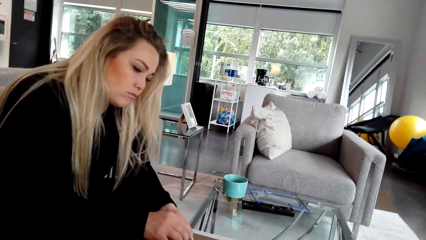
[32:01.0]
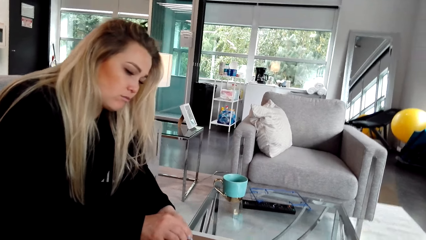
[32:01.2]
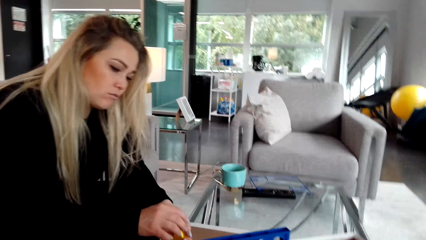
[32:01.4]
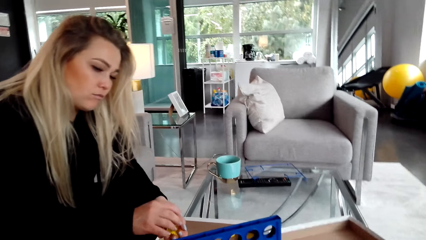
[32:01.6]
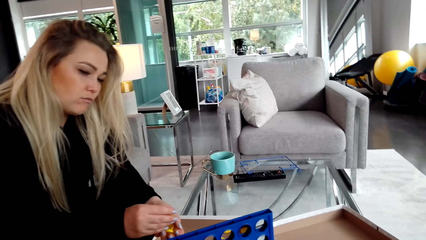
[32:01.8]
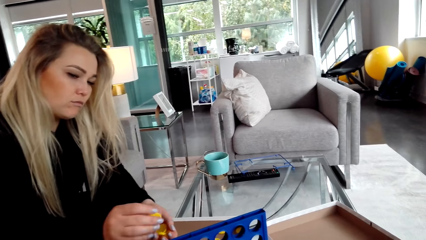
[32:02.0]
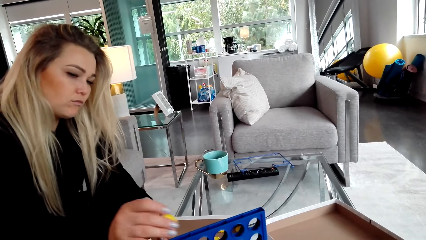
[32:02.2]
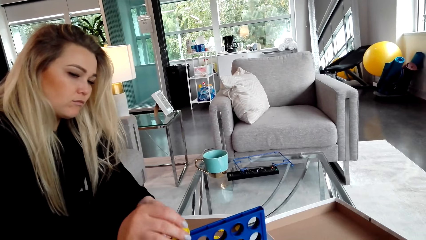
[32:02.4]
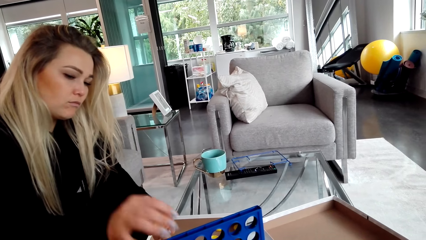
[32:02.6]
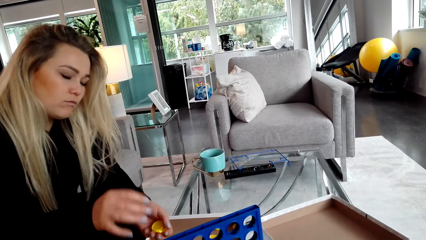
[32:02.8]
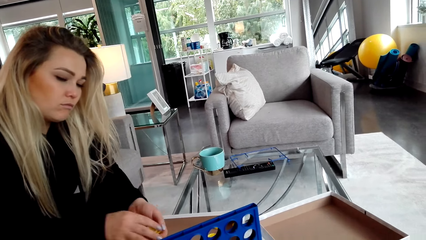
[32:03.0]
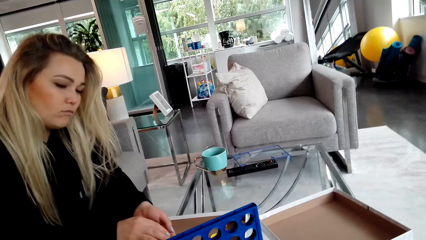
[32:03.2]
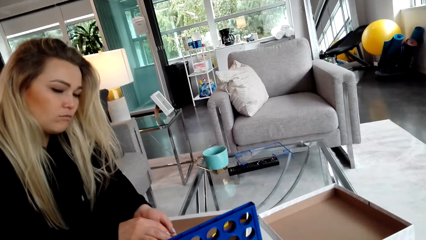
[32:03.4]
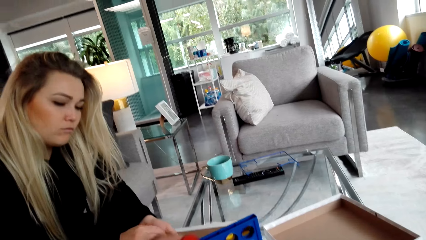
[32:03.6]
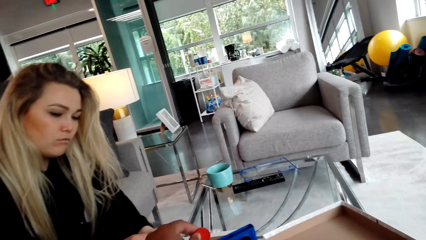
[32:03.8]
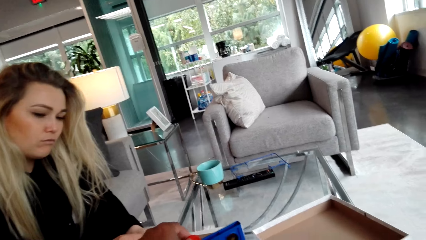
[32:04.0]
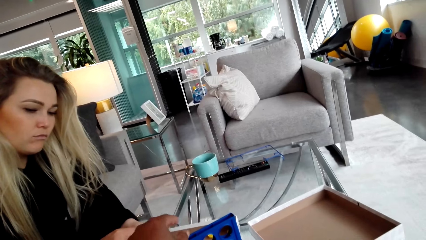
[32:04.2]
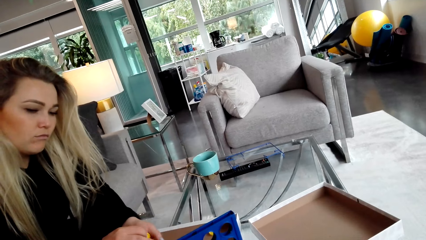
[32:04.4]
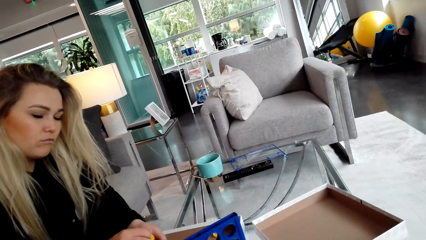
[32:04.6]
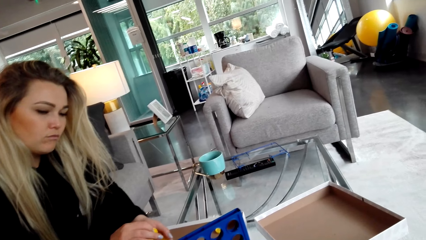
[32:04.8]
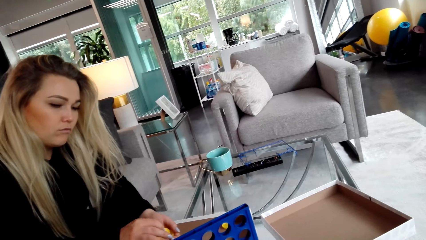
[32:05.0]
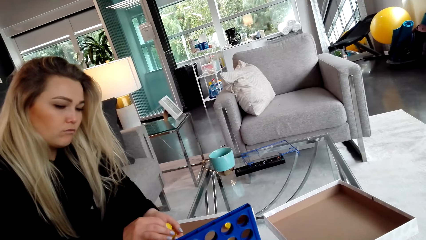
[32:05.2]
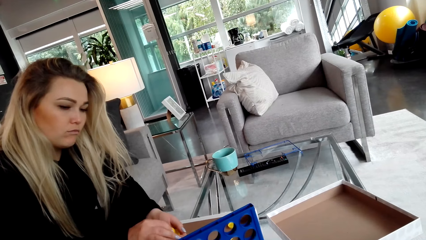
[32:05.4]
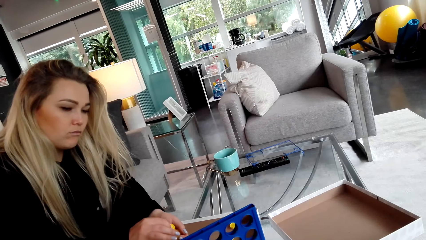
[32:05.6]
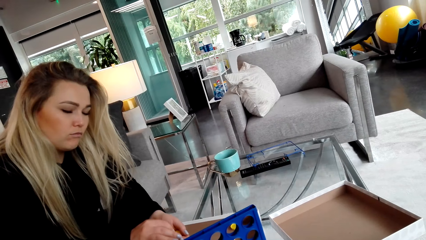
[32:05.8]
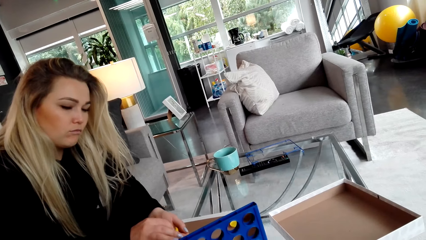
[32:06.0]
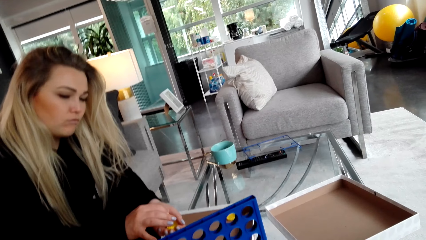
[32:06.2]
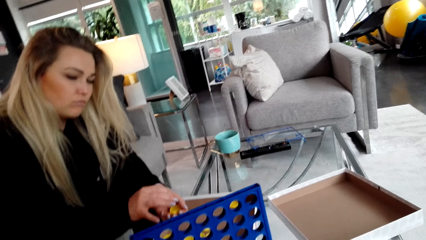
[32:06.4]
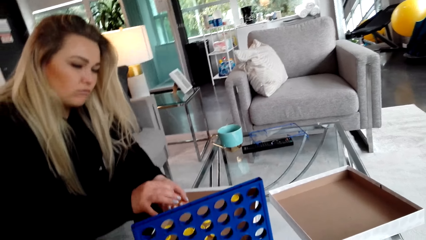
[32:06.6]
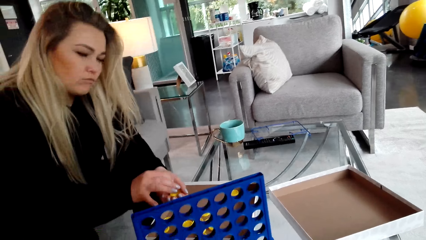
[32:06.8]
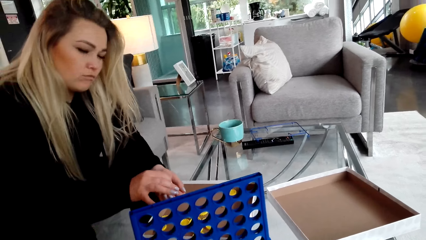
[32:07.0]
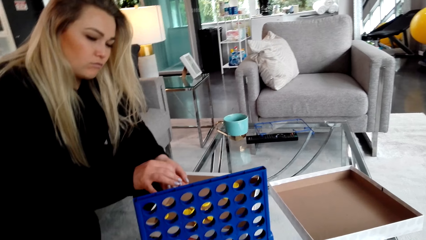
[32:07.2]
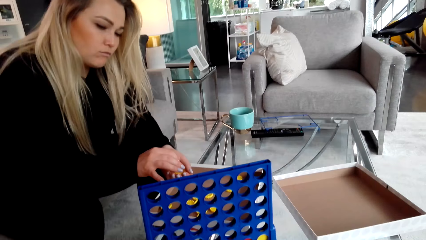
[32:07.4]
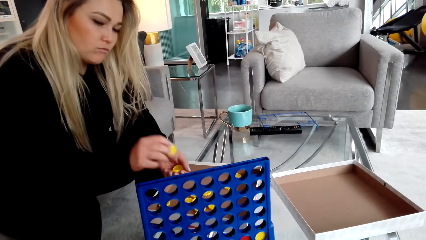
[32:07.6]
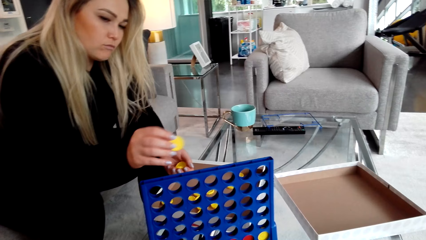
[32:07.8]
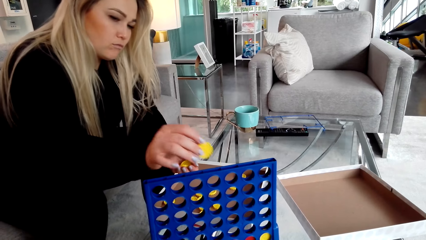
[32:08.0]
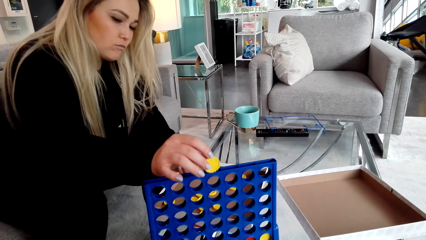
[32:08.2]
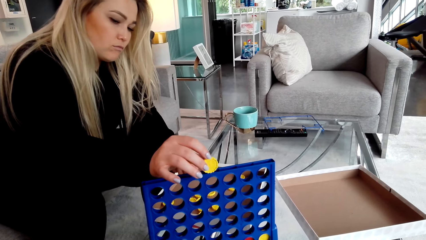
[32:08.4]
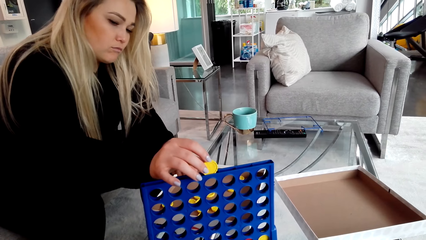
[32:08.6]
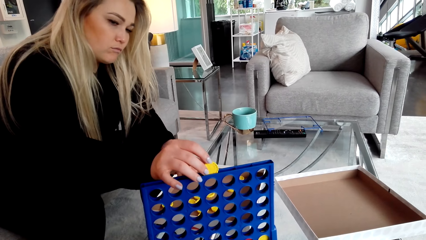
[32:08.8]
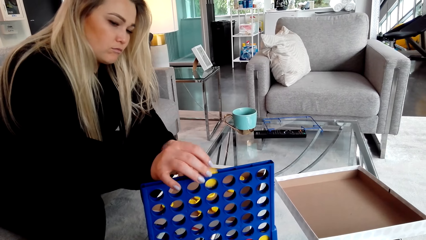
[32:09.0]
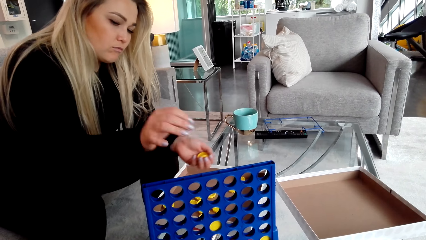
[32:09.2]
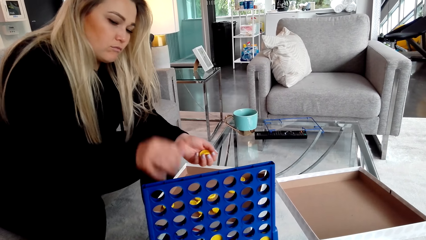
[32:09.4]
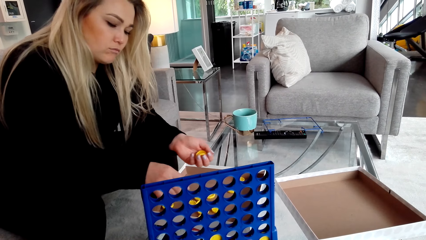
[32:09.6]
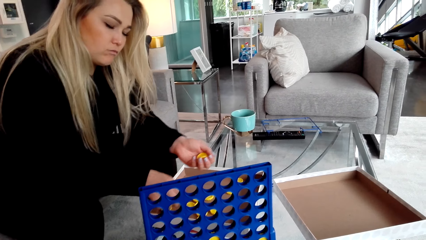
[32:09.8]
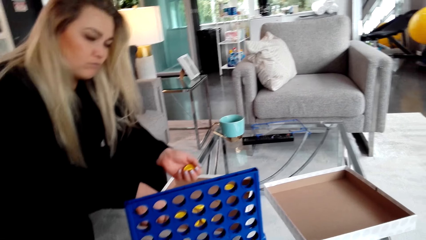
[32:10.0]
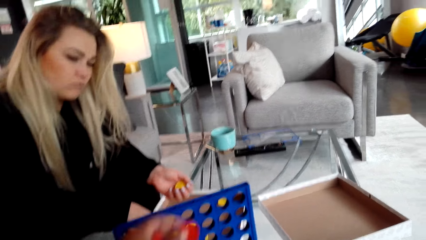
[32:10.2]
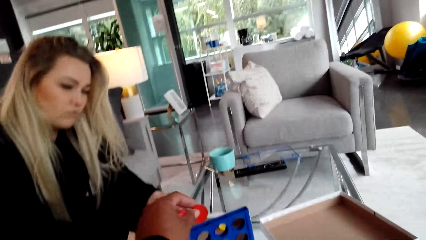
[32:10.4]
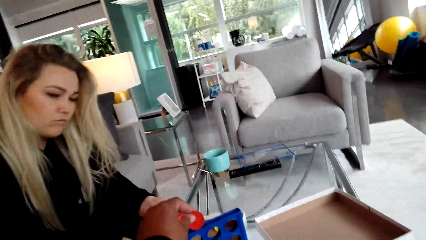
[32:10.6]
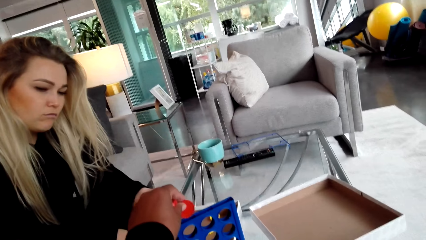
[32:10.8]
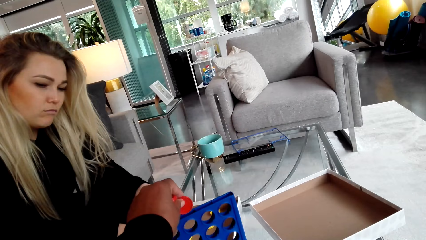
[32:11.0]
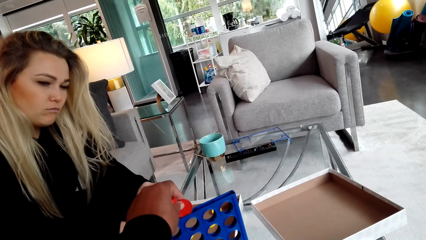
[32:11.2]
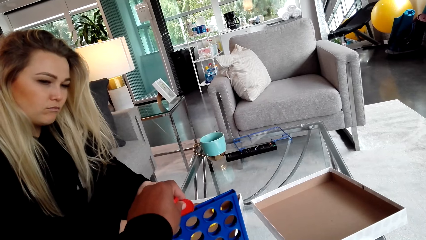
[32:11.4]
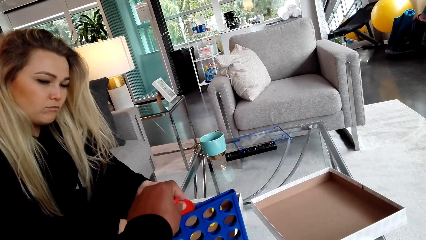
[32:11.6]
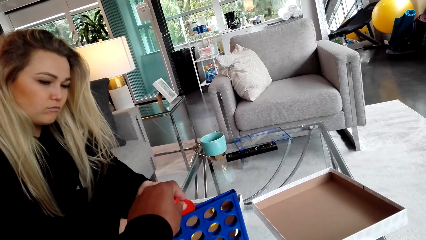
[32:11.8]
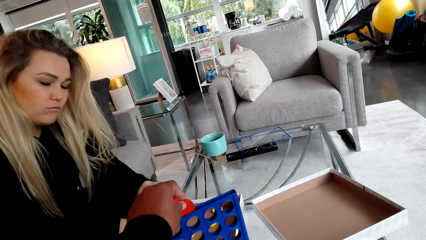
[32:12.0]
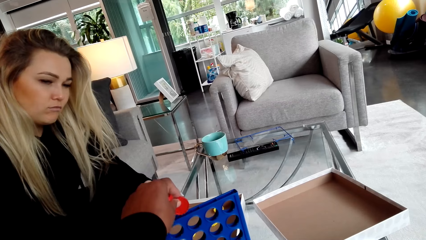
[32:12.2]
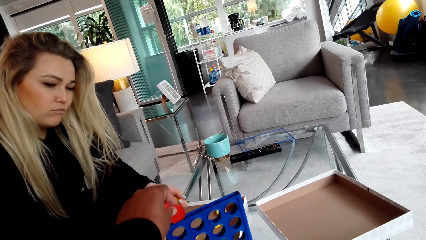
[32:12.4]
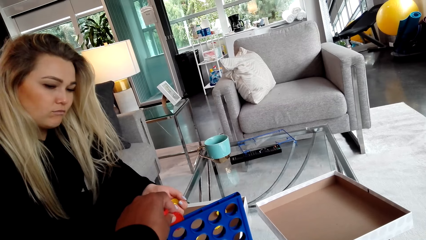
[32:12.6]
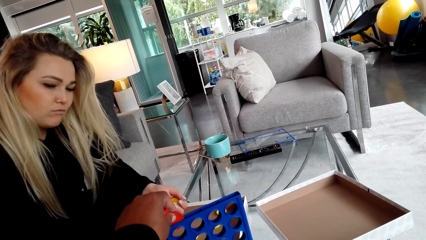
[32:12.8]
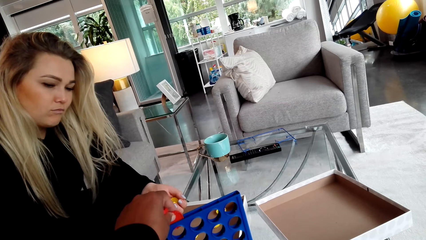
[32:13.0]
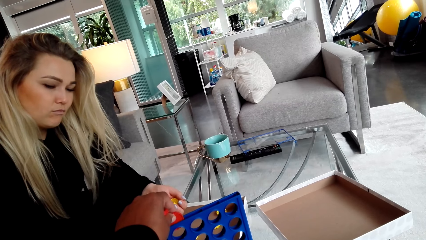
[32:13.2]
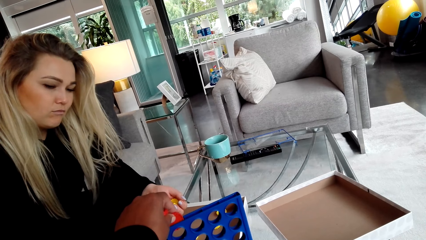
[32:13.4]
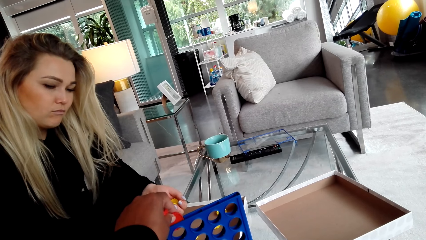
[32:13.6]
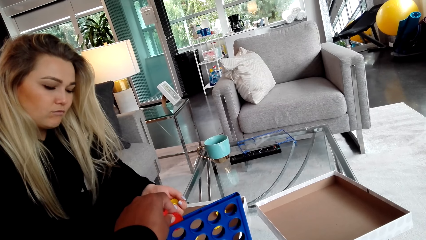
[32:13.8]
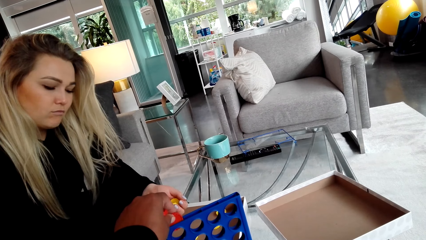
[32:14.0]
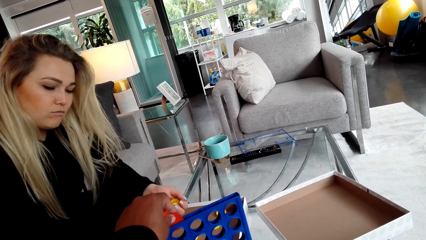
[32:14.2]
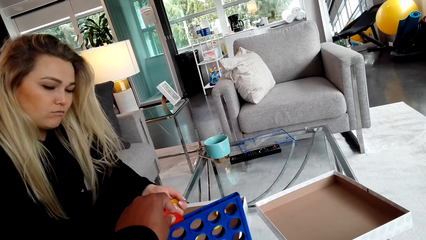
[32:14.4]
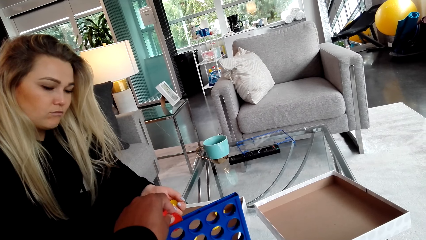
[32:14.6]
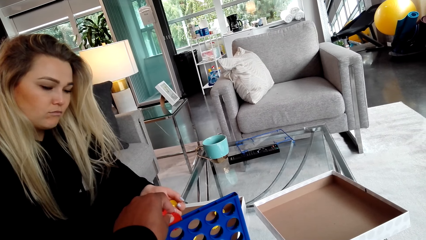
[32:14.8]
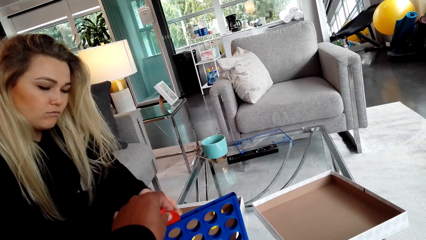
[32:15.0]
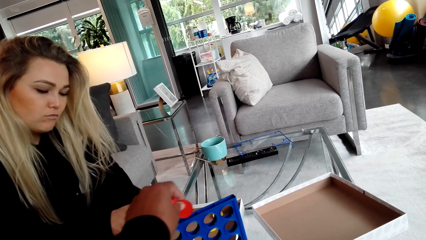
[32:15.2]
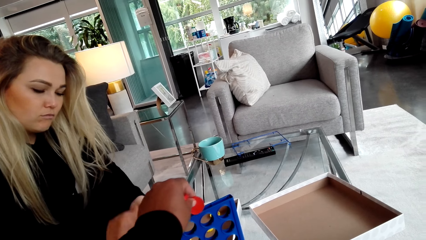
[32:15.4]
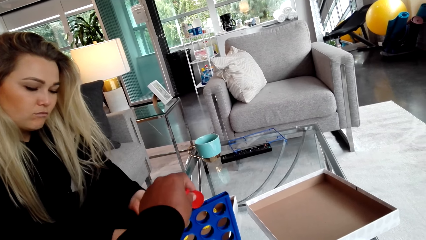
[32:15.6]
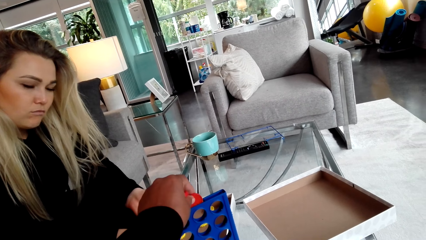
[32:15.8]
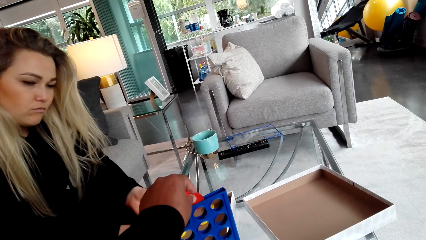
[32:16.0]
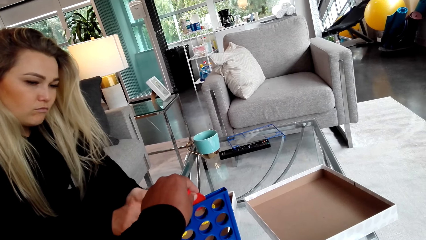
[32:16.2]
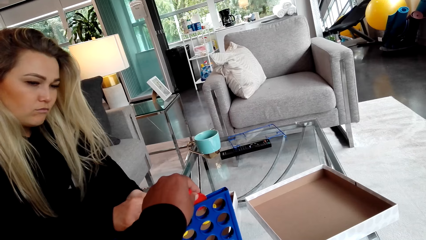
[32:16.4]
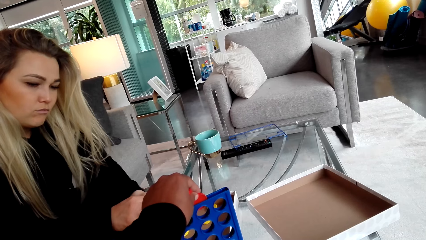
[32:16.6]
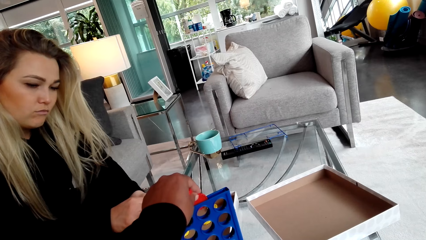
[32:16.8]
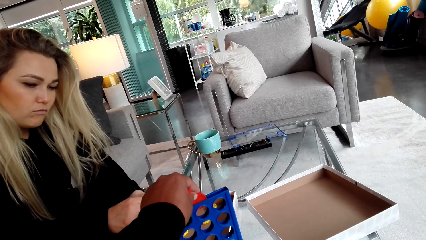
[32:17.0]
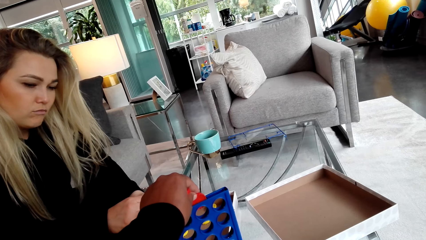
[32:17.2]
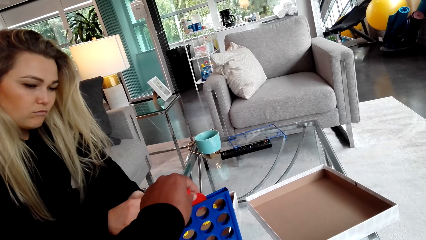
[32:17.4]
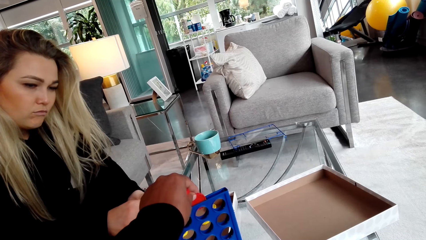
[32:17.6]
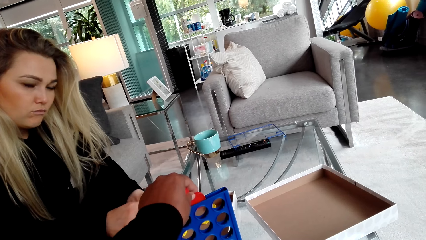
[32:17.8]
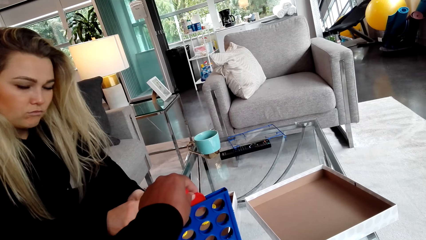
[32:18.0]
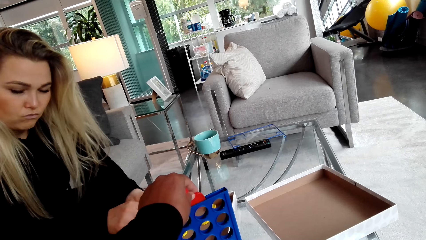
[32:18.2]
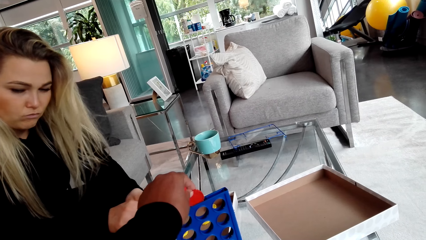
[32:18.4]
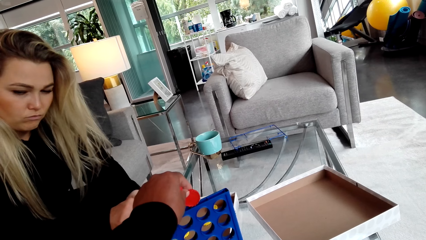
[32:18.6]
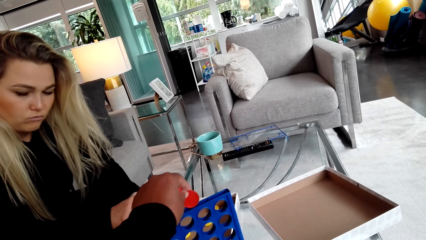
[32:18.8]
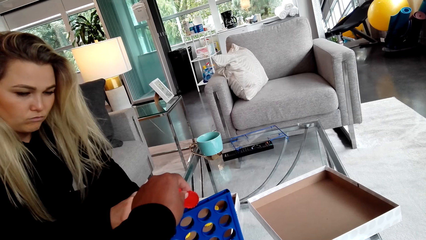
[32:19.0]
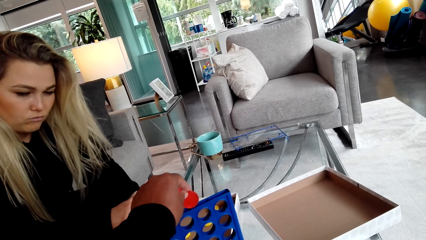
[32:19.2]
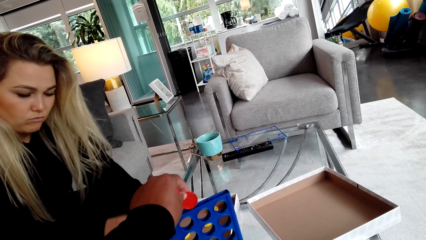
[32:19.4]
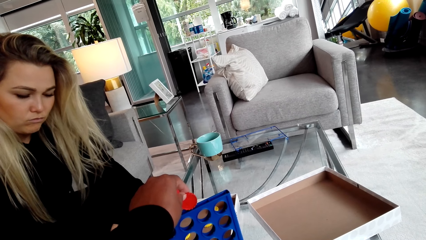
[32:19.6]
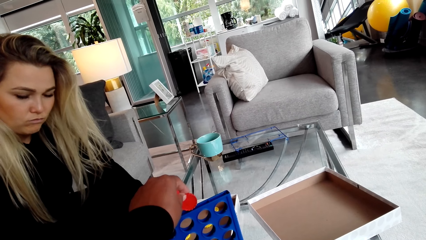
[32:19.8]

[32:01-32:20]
A woman holds the lids and places the lids in the crate. The camera wearer puts a bottle cap in something. The woman puts a bottle cap in something. The camera wearer places a lid in the crate. They hold a bottle cap.
